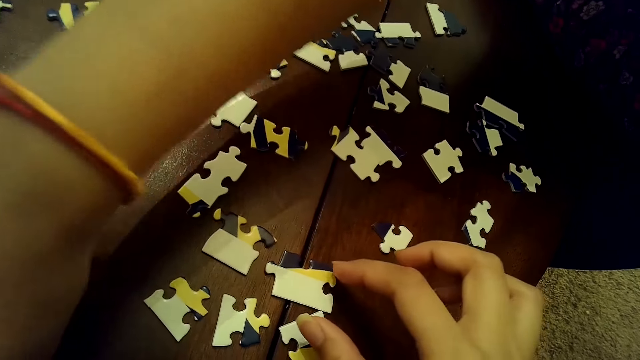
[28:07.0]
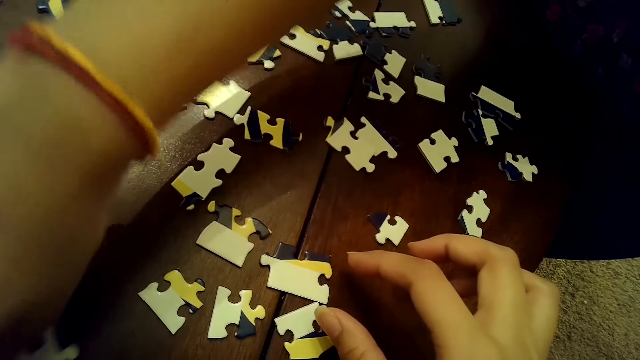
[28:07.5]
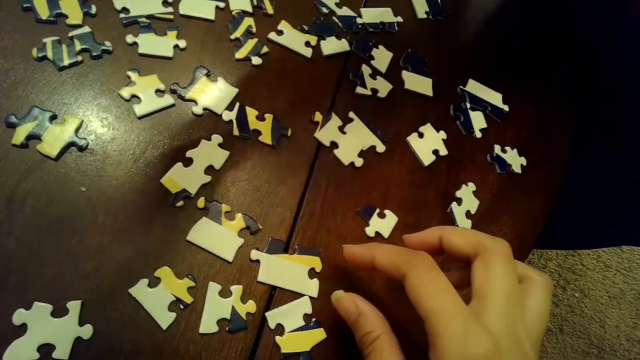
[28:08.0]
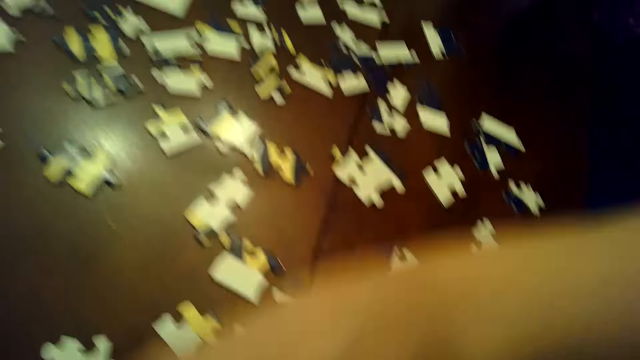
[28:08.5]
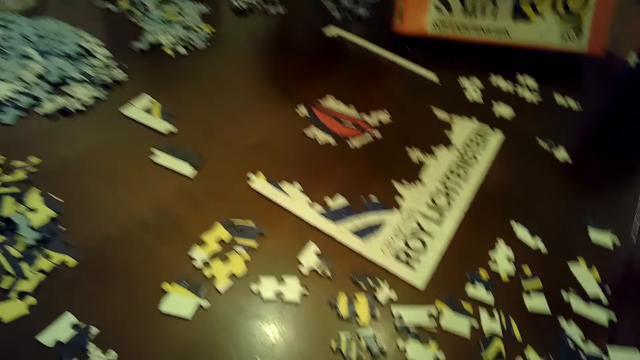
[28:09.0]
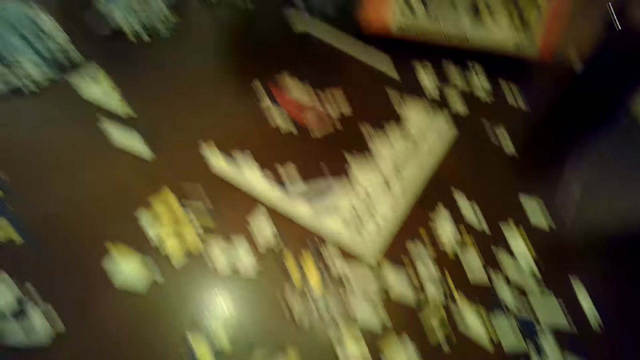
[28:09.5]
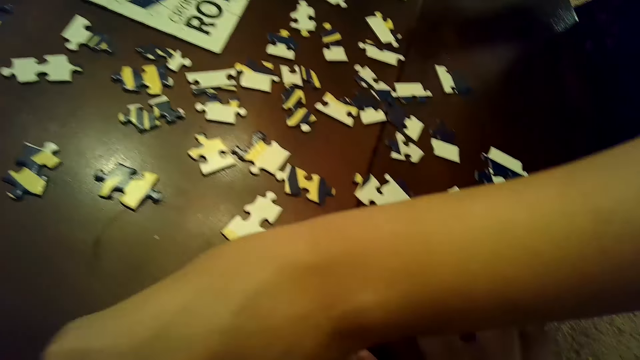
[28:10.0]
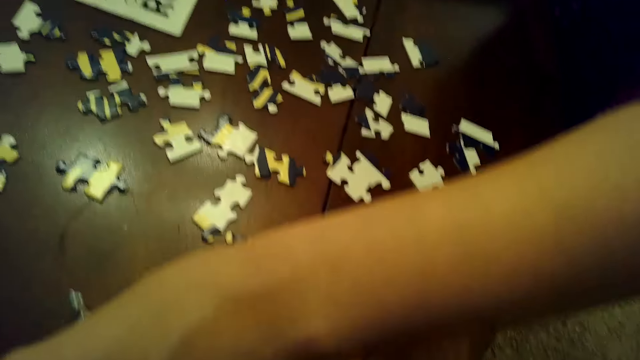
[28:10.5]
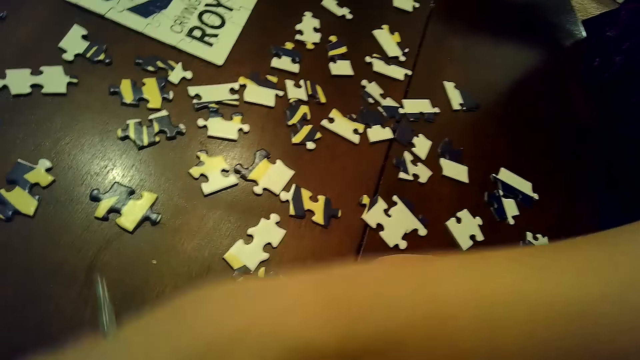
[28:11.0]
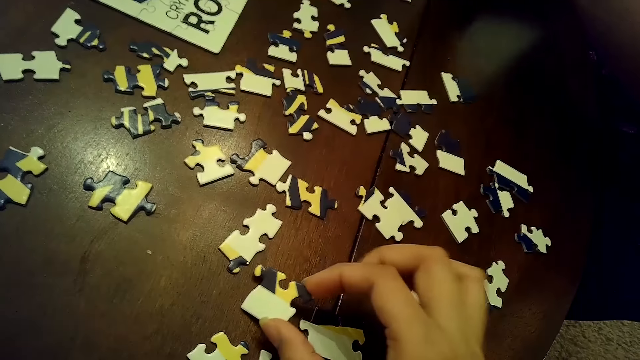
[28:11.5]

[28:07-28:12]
A woman picks up some puzzle pieces from the table with her left hand. The camera wearer moves a puzzle piece with her right hand.

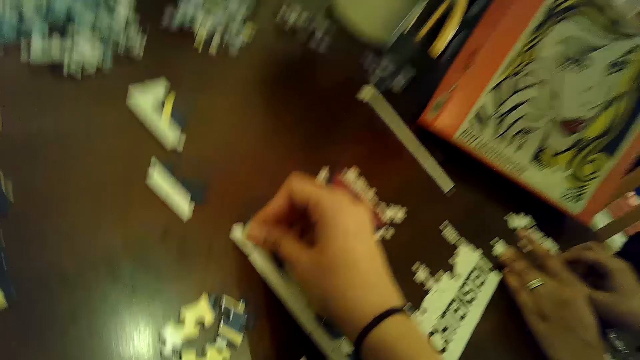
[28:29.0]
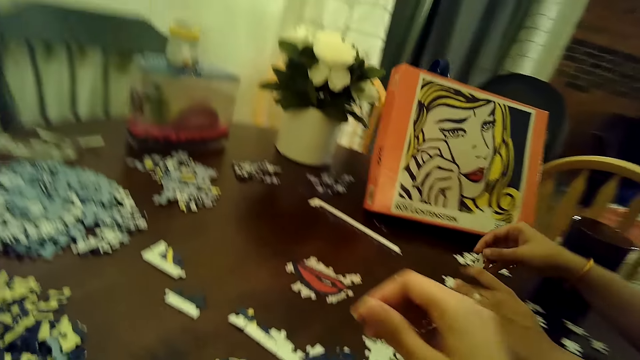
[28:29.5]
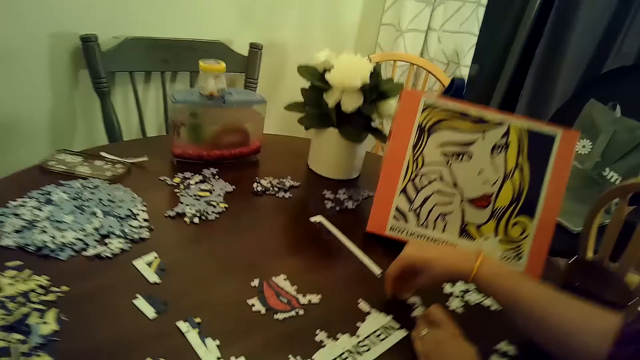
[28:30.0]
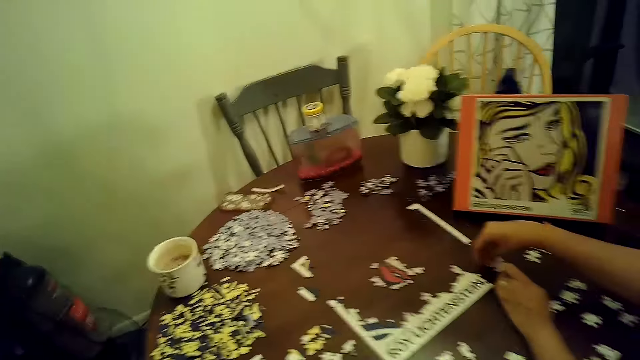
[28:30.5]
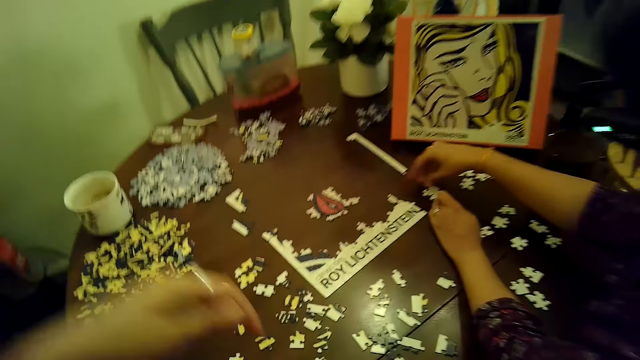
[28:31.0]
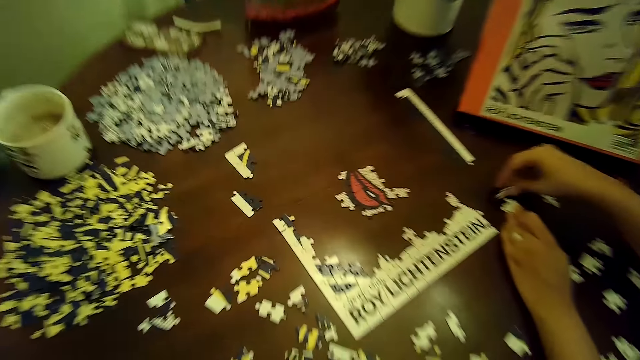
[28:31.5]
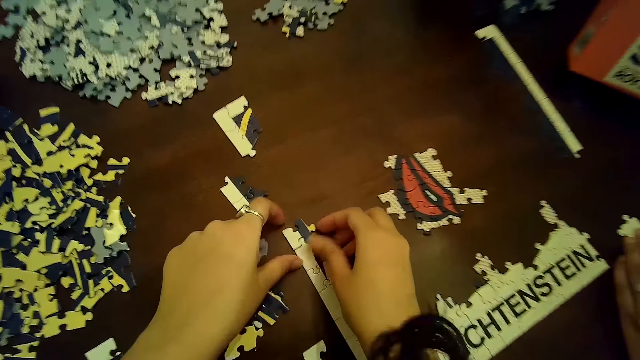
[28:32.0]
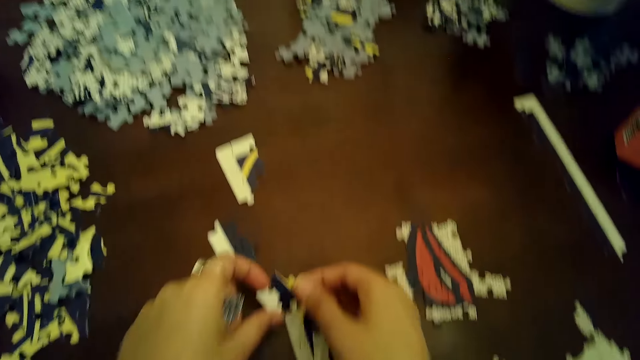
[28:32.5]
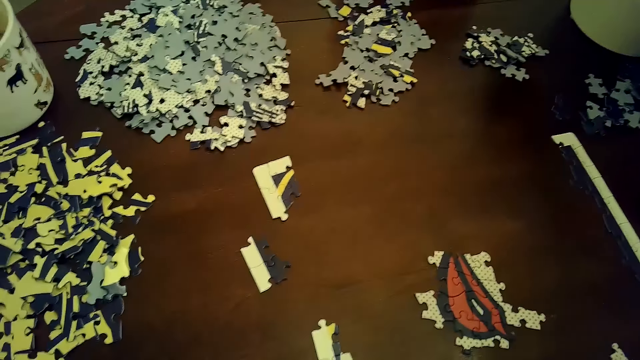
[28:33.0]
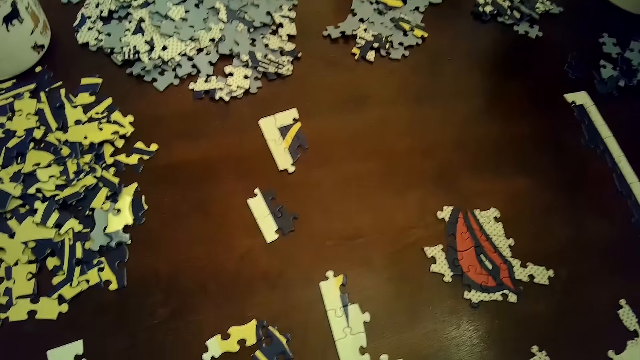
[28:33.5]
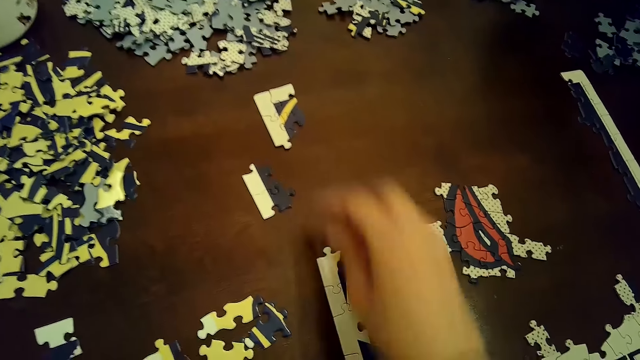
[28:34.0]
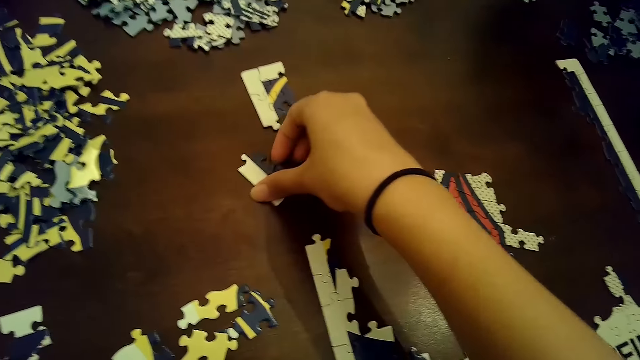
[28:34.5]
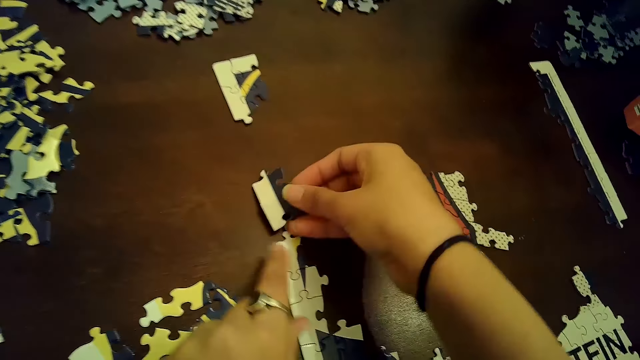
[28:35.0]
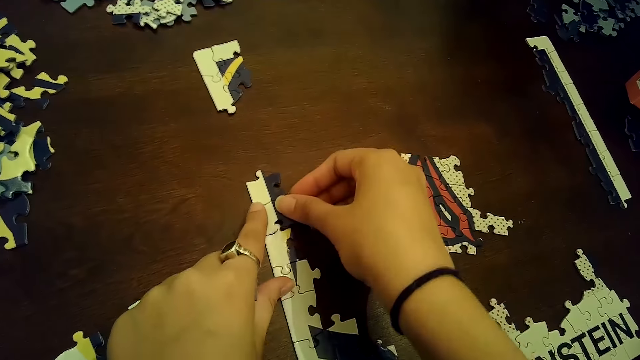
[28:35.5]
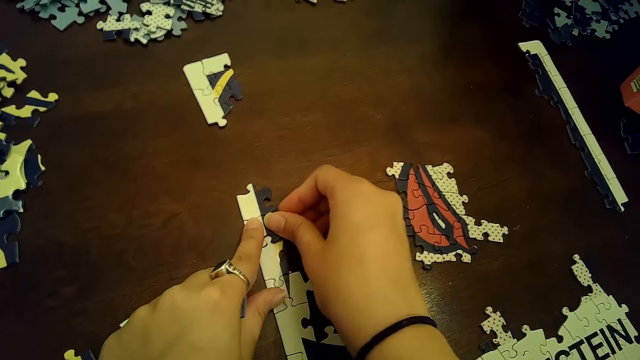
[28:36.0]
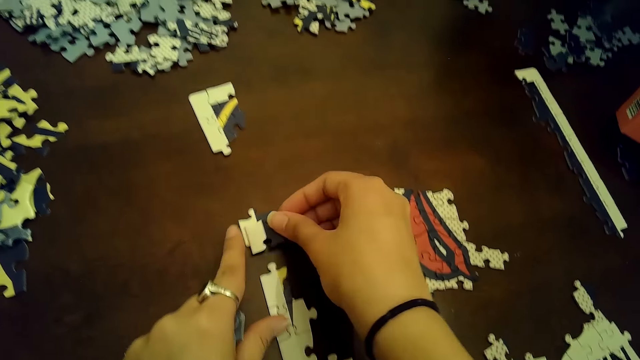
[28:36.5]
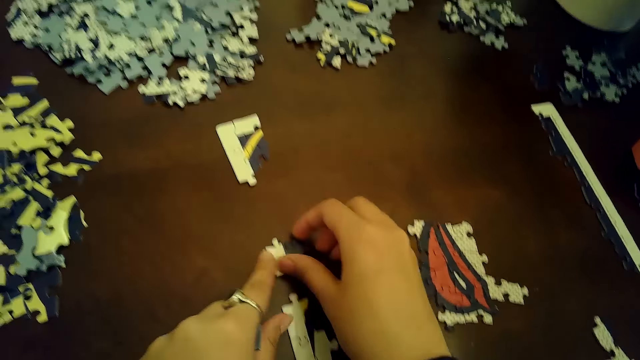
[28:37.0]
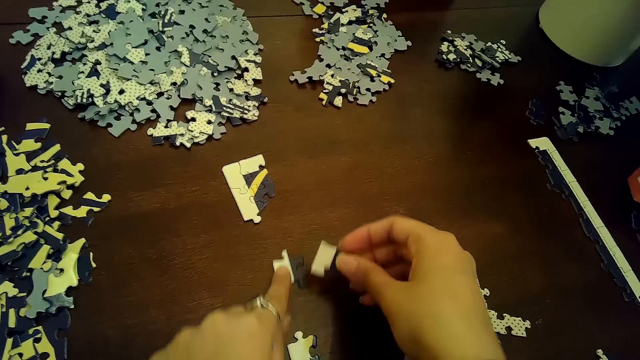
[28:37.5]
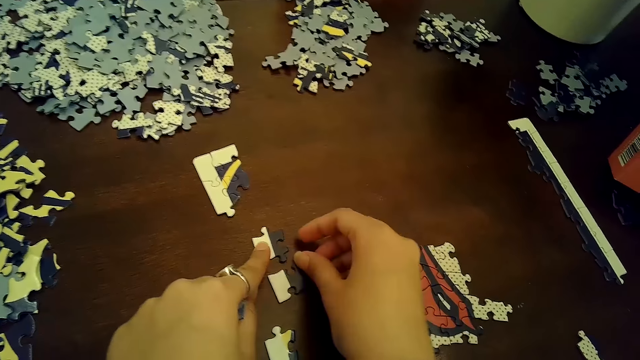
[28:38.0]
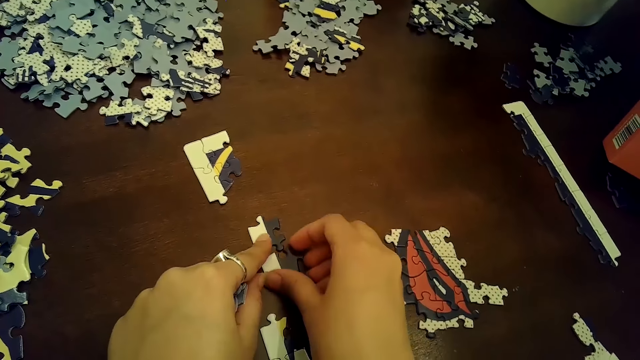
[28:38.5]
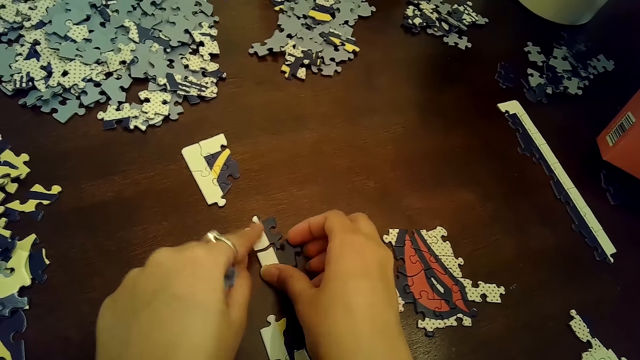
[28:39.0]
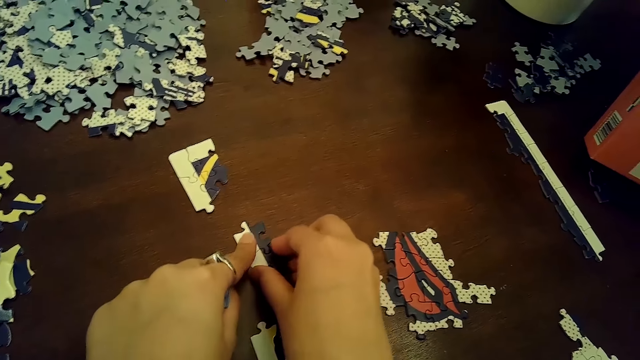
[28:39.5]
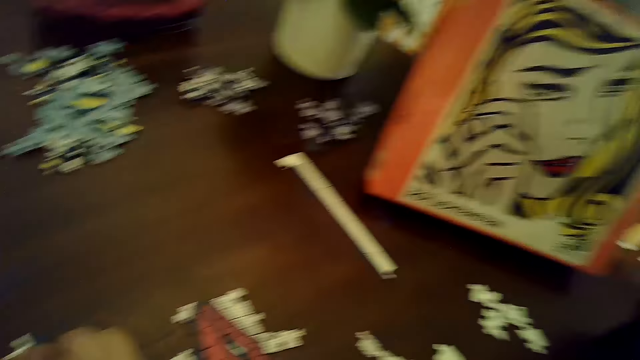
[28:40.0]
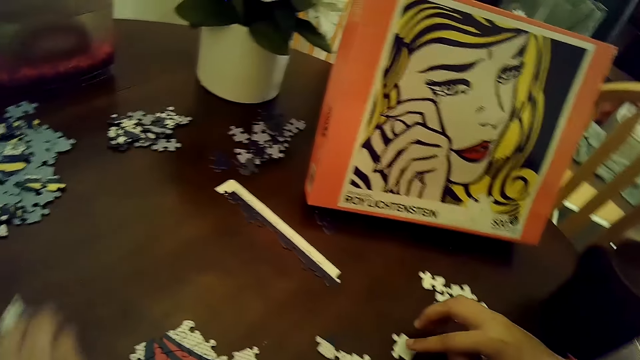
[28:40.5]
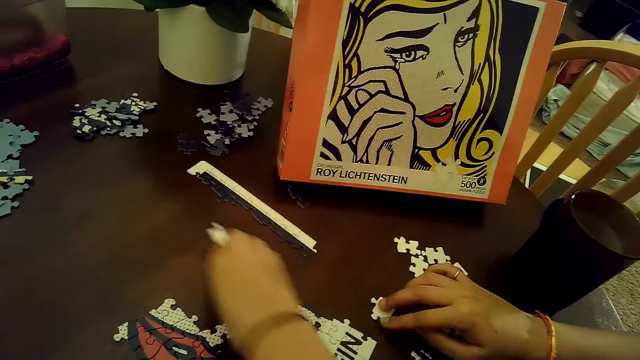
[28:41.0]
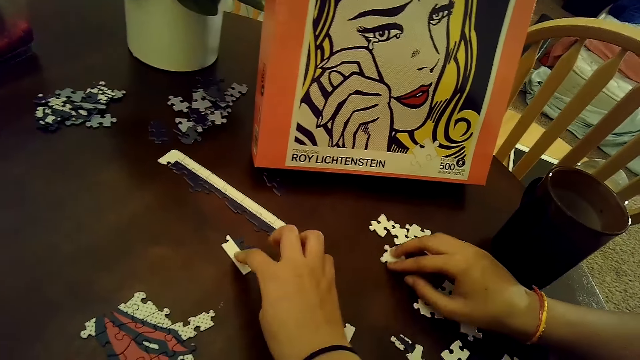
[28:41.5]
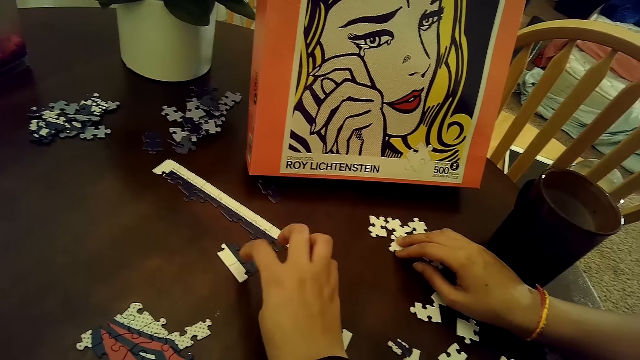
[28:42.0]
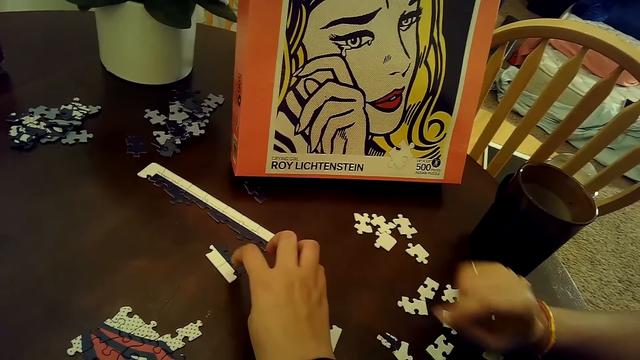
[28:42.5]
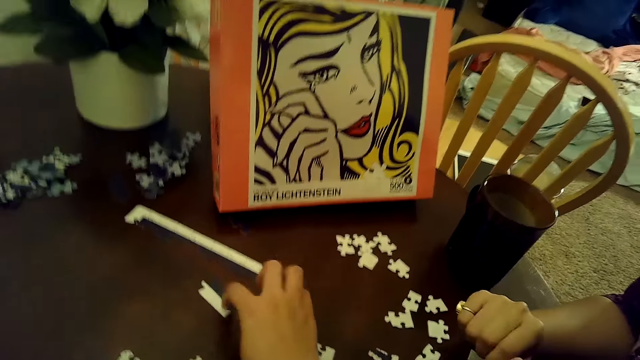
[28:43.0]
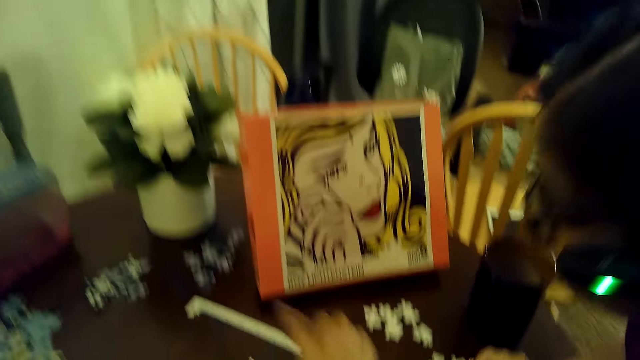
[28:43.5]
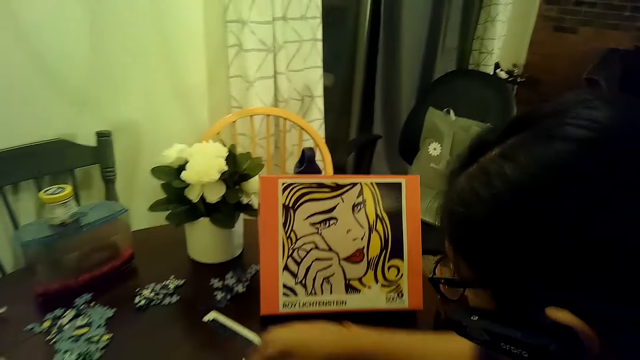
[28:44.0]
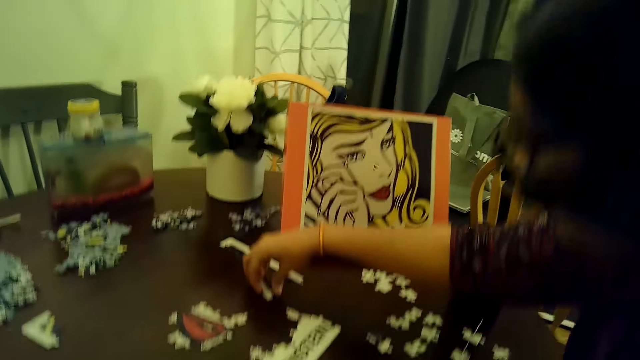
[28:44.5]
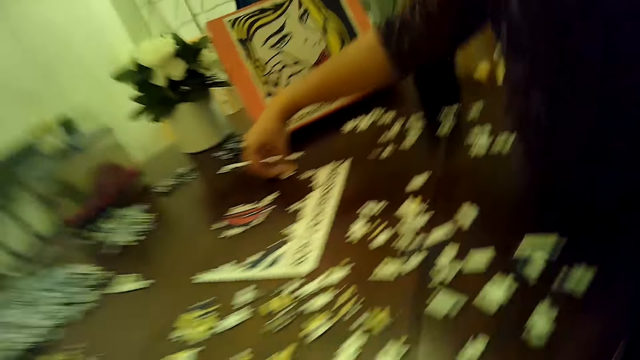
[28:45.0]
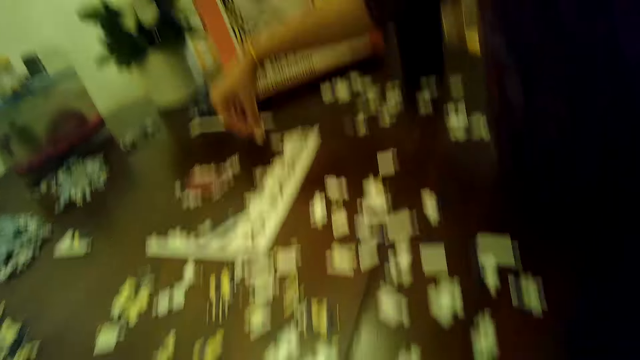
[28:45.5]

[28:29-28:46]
A woman picks up a puzzle piece from the table with her right hand. The woman inserts the puzzle piece into the tile of puzzle on the table under her left hand with her right hand. The camera wearer stands up. The woman removes the puzzle piece from the tile of puzzle on the table under her left hand with her right hand. The camera wearer removes a puzzle piece from the tile on the table with both hands. She fixes the puzzle. She moves some puzzle pieces into the tile of puzzles on the table with both hands. She removes the puzzle pieces from the tile of puzzle on the table with both hands. She moves the puzzle pieces on the table with both hands. She joins the puzzle pieces together into each other with both hands. She moves the joined puzzle pieces across the table with her right hand. The woman moves a puzzle piece on the table with her right hand. The camera wearer taps on the joined puzzle pieces on the table with her right hand. The woman picks up the joined puzzle pieces with her right hand.
